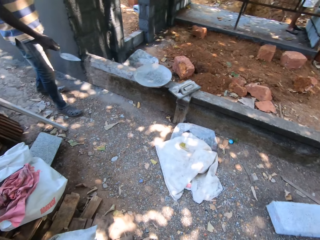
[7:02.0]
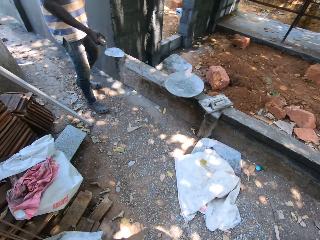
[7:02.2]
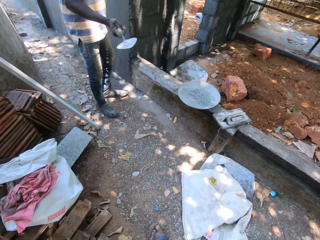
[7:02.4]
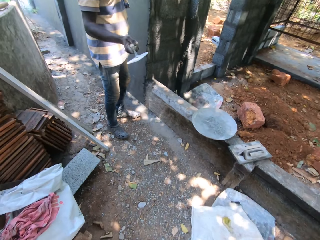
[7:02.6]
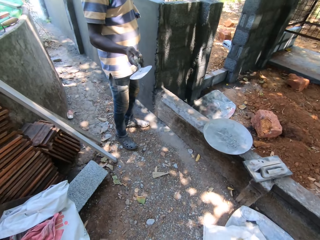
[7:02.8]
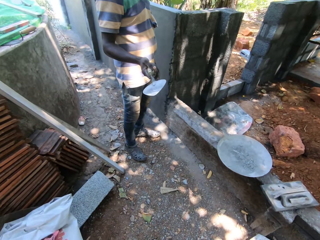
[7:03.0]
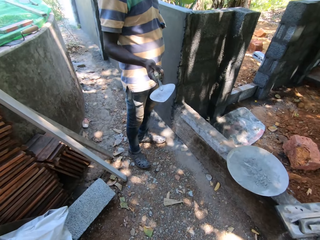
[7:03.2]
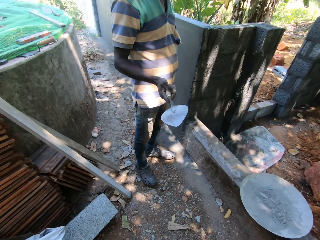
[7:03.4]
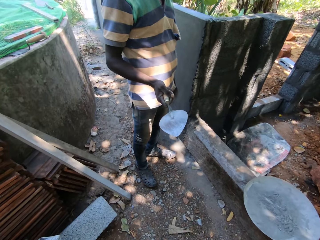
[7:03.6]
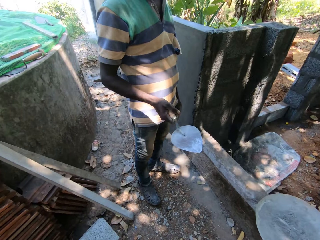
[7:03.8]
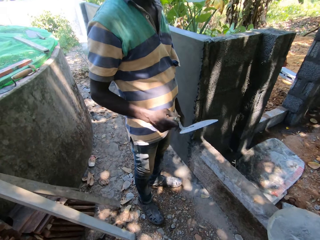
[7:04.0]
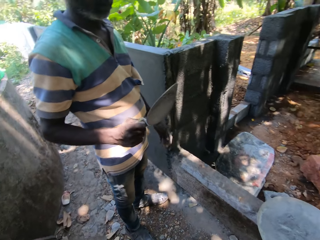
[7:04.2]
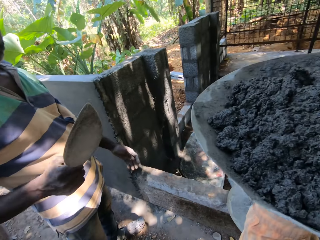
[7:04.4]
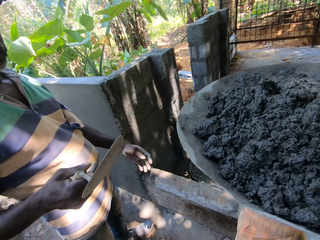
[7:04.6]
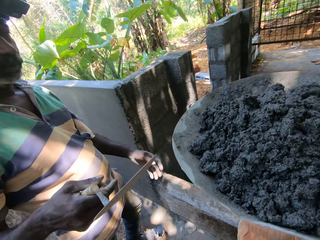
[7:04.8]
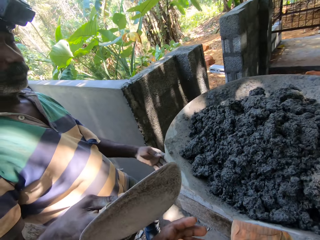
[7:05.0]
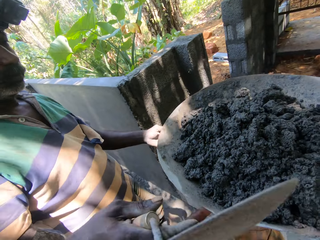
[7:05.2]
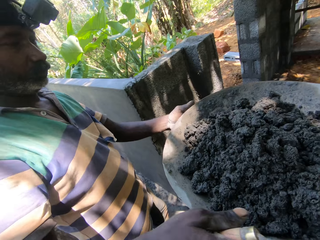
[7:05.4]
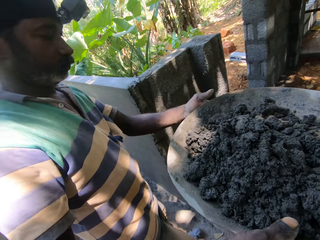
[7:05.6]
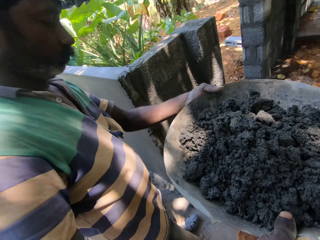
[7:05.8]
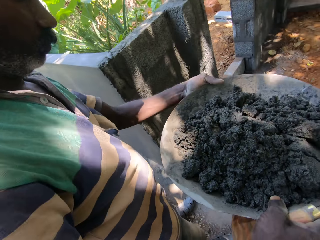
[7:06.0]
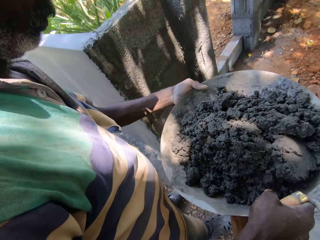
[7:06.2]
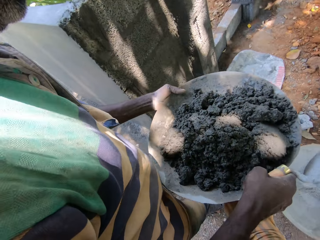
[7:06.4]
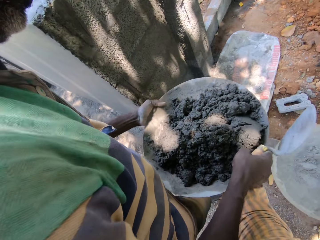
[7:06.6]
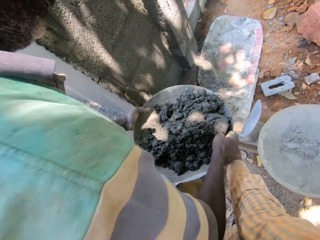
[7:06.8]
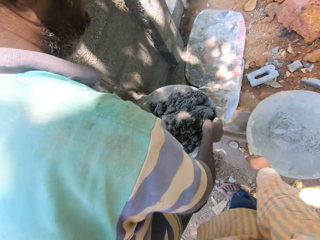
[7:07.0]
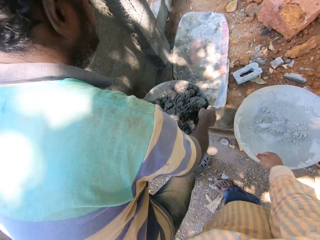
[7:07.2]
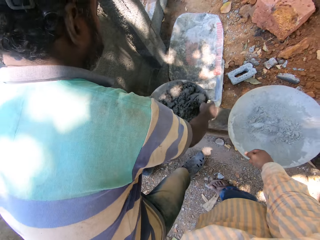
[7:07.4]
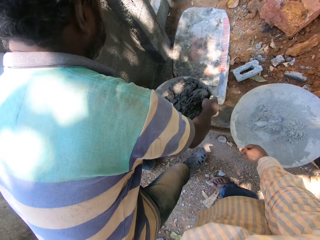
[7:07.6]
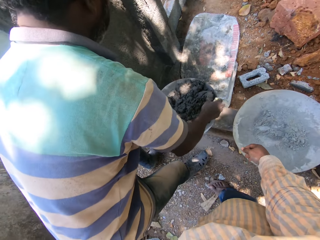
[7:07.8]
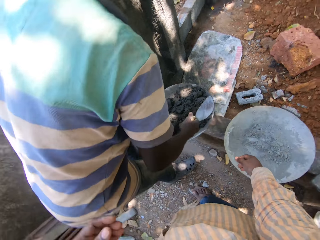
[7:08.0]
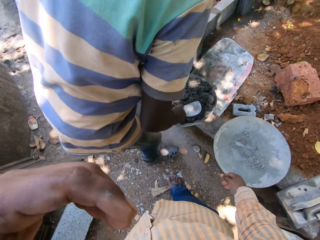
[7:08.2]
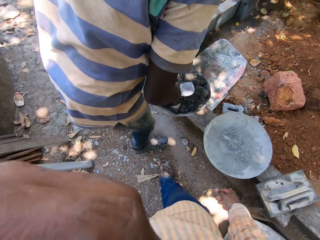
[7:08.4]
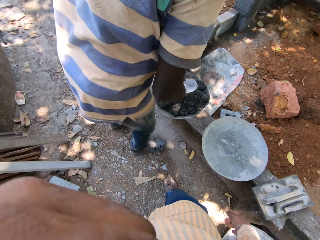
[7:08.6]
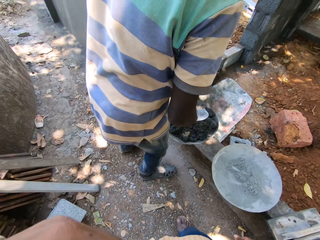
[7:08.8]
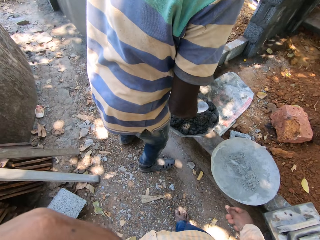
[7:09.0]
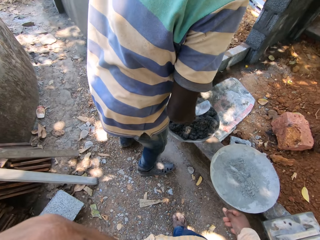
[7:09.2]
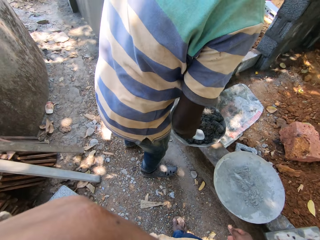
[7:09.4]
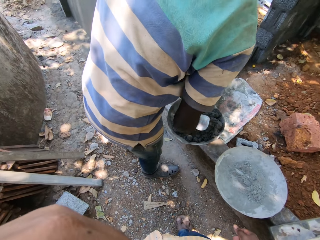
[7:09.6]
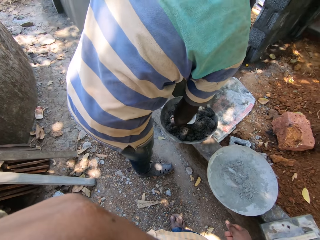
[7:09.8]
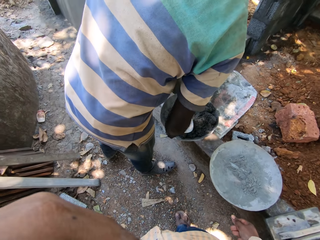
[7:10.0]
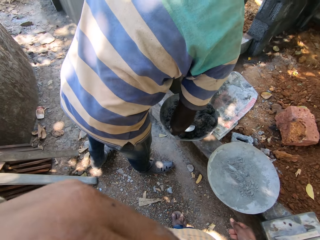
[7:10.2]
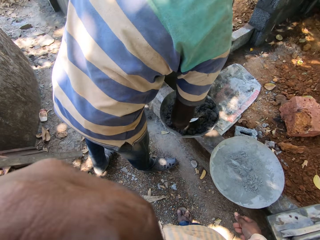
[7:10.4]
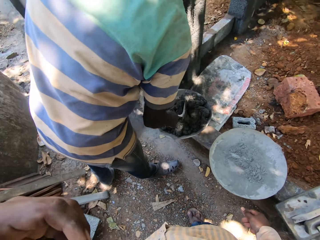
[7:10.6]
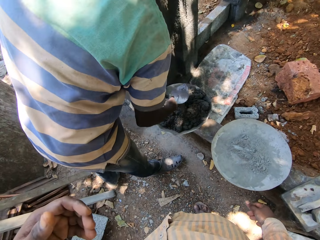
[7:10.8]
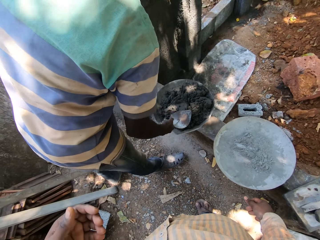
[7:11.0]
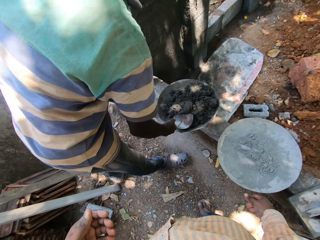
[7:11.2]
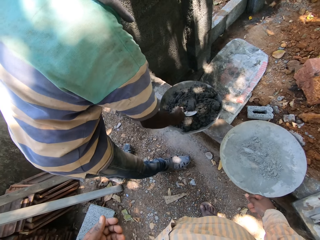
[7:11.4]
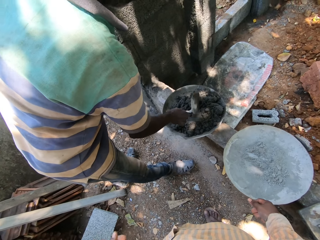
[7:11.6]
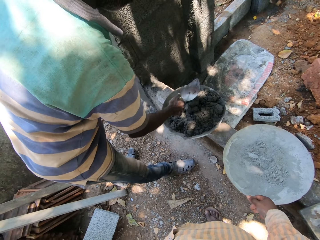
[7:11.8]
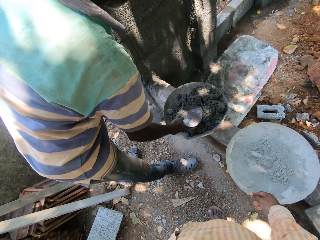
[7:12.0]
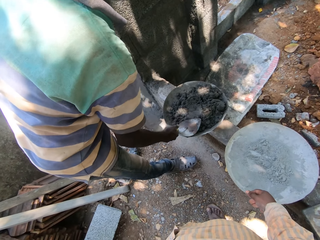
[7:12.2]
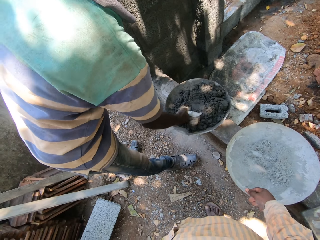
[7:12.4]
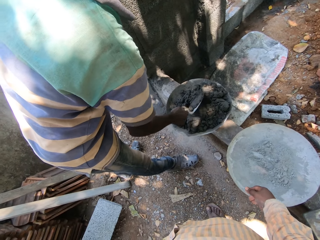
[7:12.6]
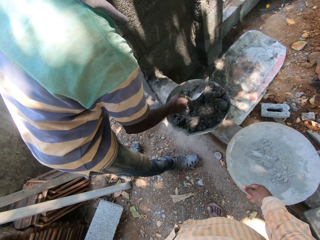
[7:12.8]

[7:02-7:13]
The camera wearer interacts with a man. He passes the head pan to the man with his right hand. The man drops the head pan on a short wall with both hands. The camera wearer touches his face with his left hand. He mixes the mortar in the head pan with the trowel in his right hand. The man scoops sand.

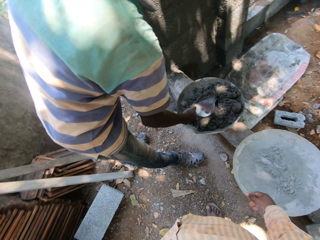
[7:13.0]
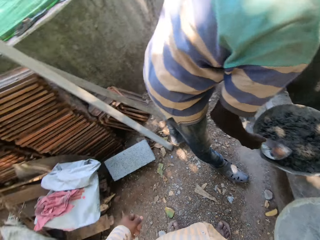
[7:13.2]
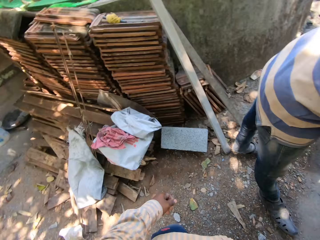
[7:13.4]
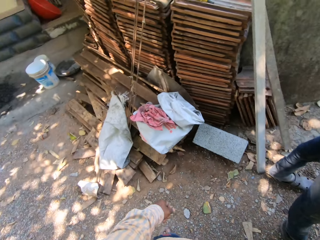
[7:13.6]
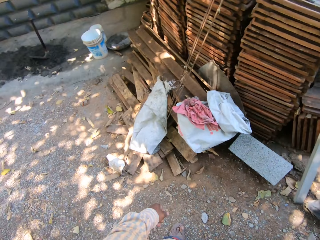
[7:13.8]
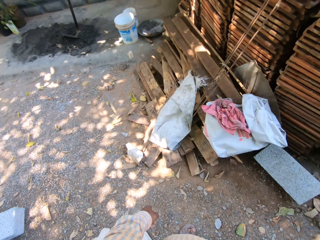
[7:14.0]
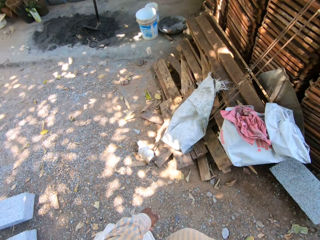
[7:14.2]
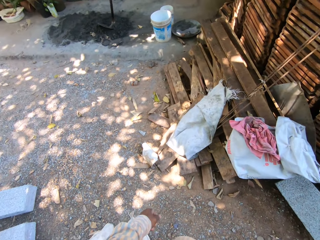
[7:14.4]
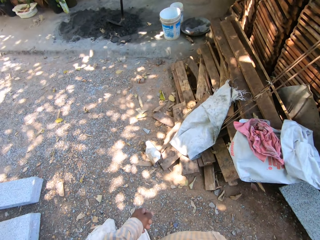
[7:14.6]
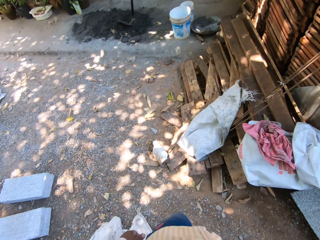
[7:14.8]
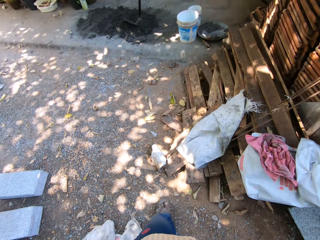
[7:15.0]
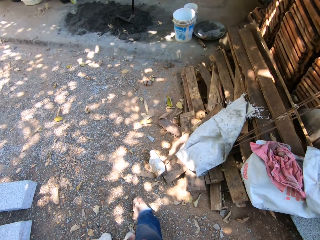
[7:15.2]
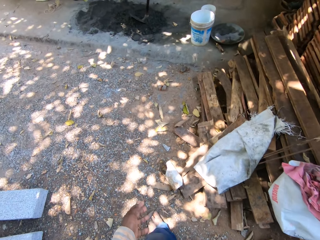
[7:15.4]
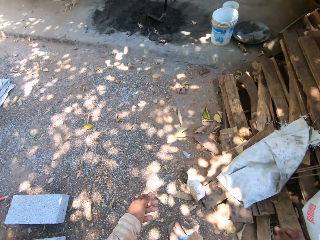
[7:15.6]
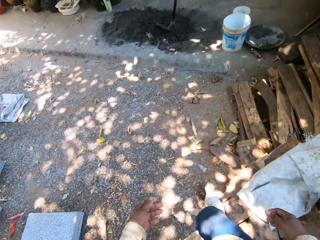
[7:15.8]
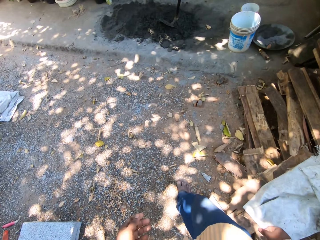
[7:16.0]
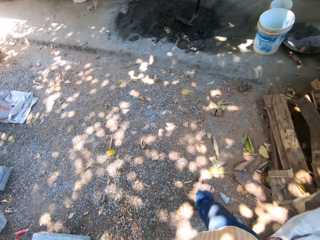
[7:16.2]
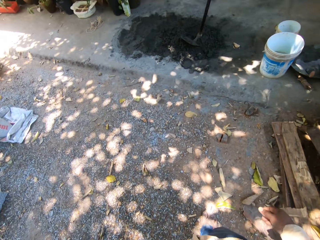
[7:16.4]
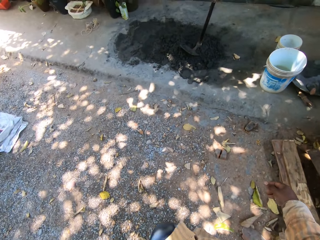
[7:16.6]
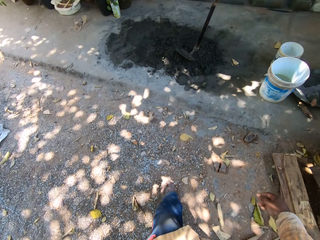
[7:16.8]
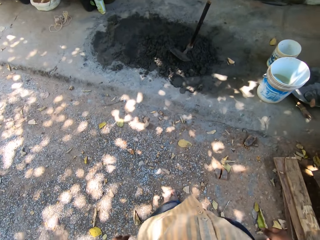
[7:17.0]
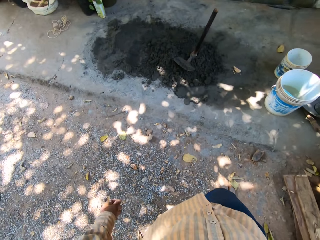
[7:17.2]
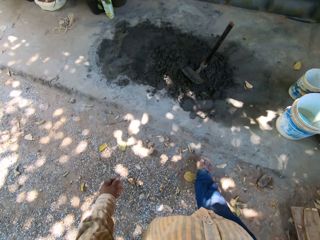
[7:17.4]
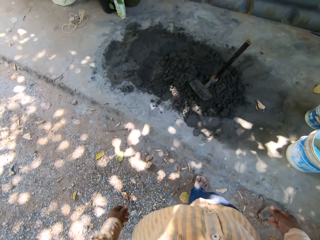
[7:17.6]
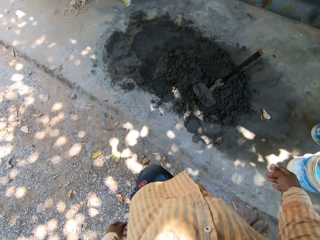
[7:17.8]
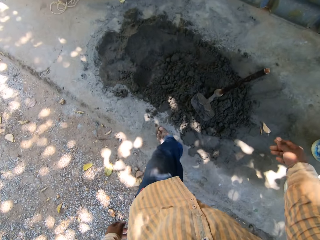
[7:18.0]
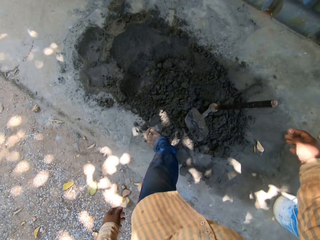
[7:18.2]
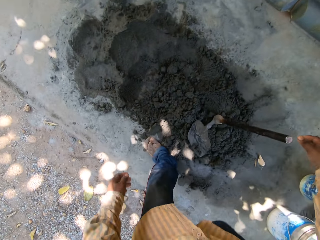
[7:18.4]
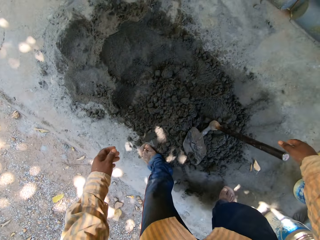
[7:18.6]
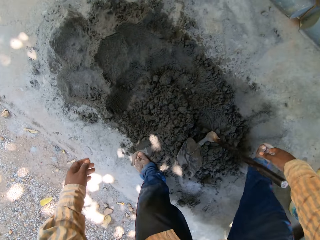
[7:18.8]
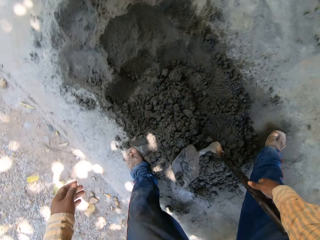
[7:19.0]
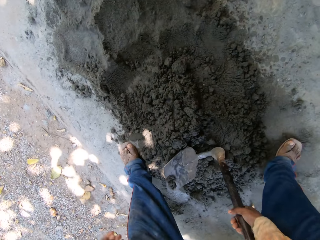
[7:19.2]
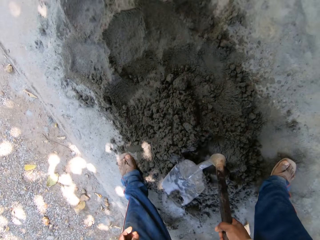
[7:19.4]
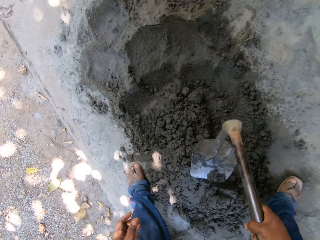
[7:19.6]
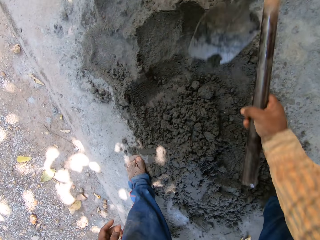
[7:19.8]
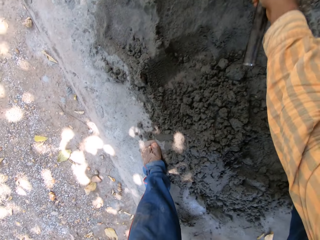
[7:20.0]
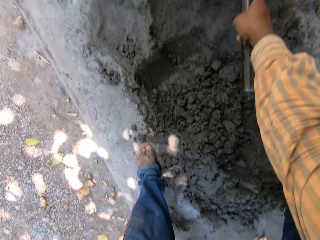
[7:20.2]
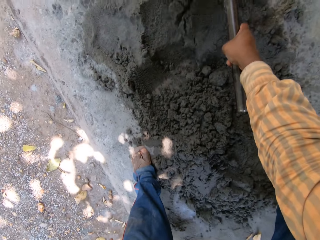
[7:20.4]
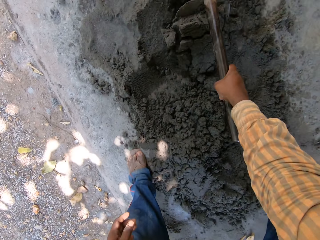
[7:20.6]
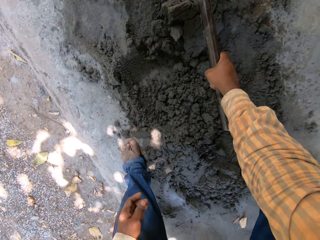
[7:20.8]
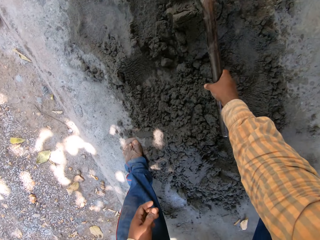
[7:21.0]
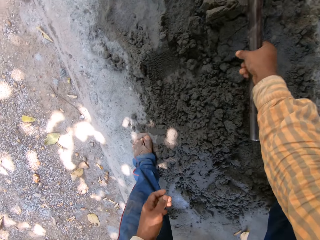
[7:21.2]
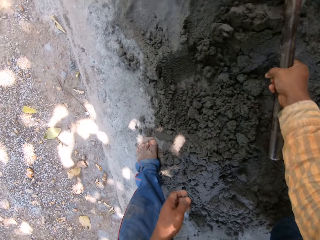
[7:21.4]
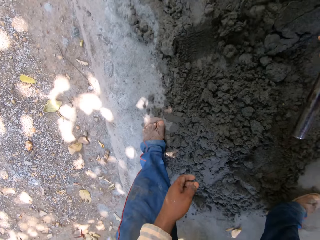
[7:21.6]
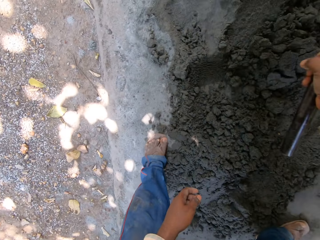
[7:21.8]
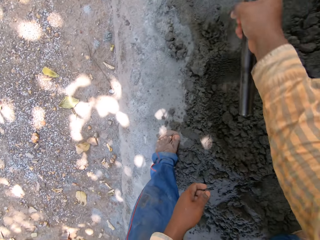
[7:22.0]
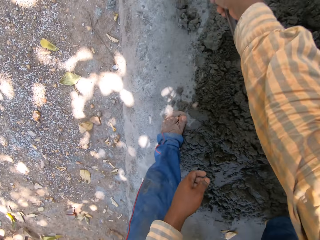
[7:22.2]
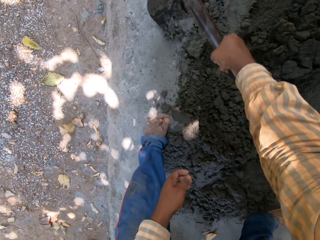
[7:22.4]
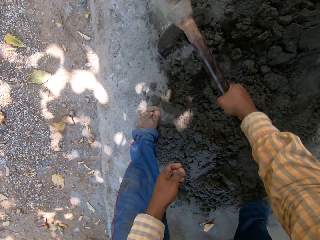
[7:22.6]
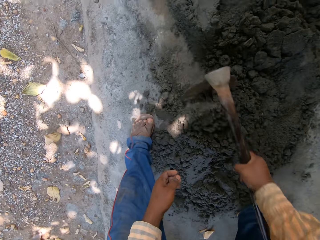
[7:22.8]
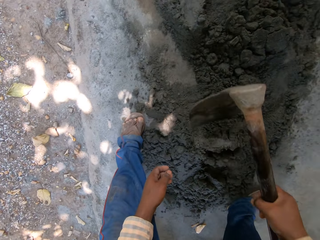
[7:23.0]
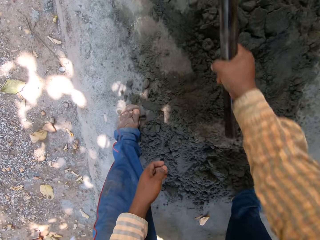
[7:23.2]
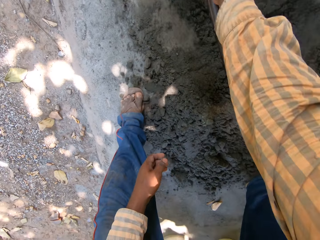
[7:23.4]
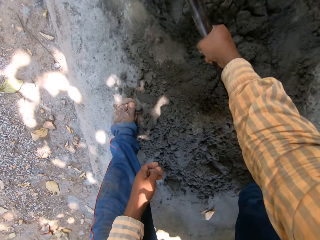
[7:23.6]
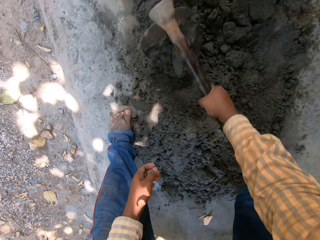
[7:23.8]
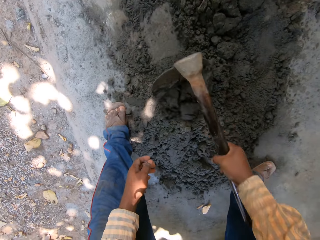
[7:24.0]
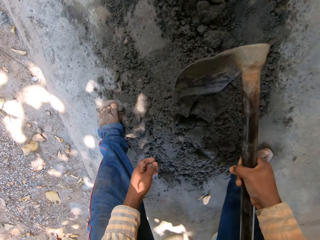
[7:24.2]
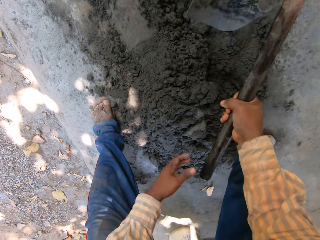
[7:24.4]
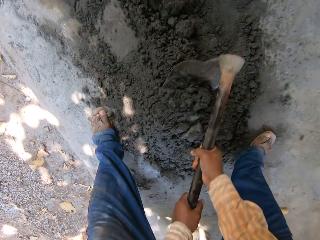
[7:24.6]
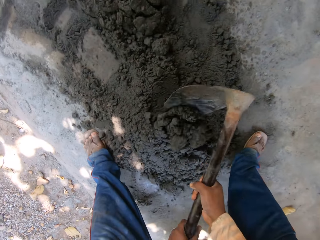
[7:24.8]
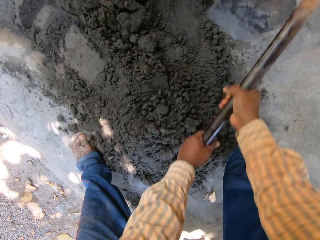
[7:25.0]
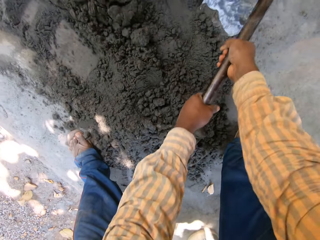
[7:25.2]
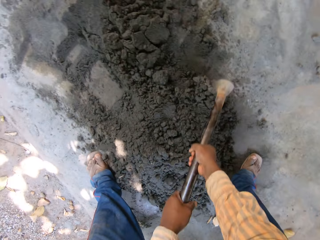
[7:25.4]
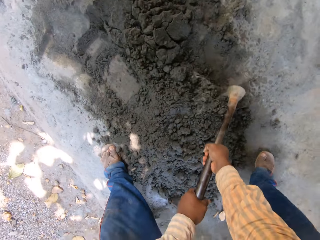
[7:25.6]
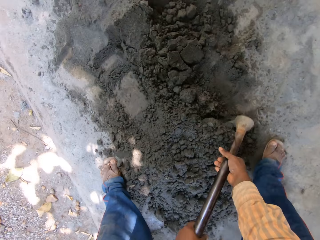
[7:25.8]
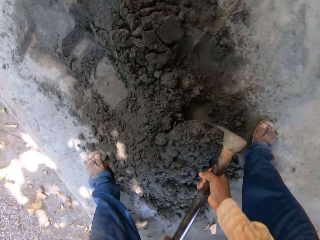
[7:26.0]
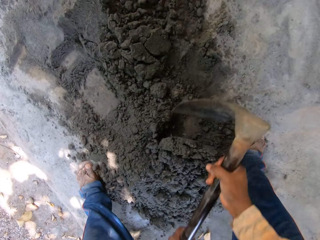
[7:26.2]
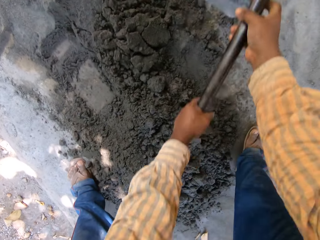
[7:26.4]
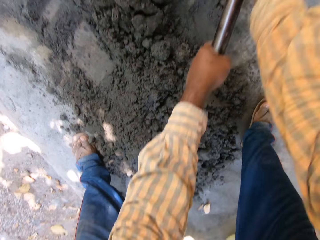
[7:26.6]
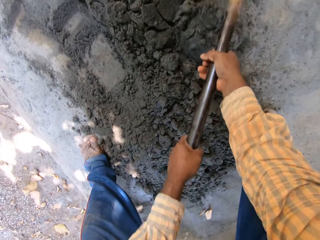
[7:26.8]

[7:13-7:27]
The camera wearer walks around. He grabs the hoe with his right hand. He gathers the mortar on the ground with the hoe in his right hand. He gathers the mortar on the ground with the hoe in both hands.
